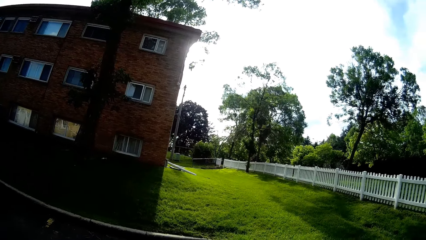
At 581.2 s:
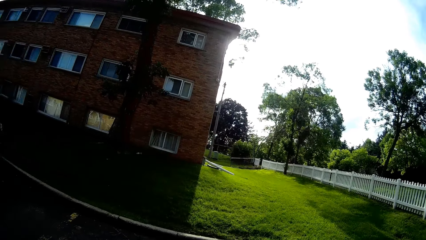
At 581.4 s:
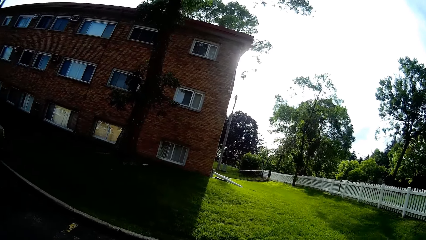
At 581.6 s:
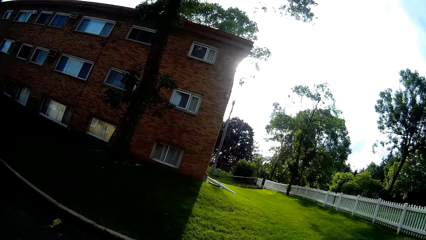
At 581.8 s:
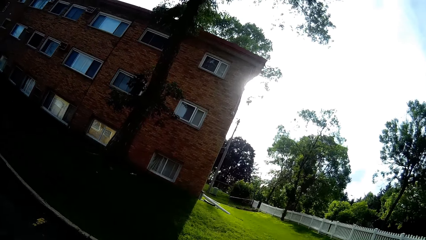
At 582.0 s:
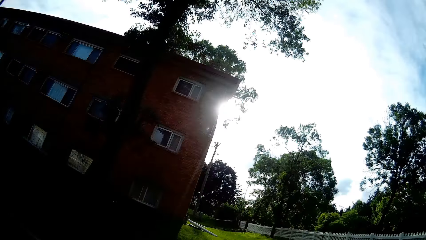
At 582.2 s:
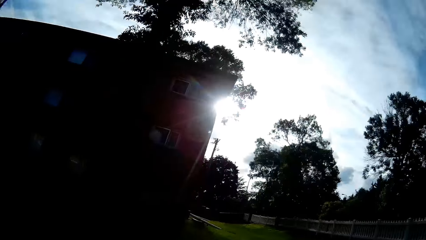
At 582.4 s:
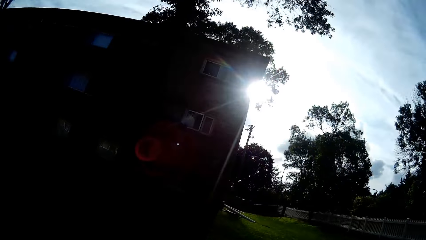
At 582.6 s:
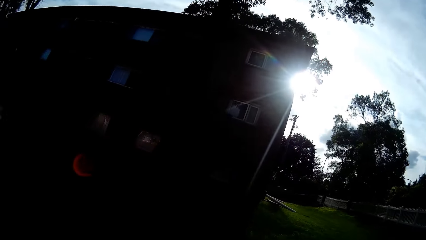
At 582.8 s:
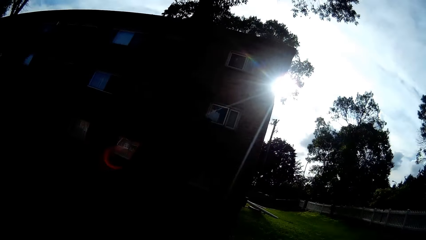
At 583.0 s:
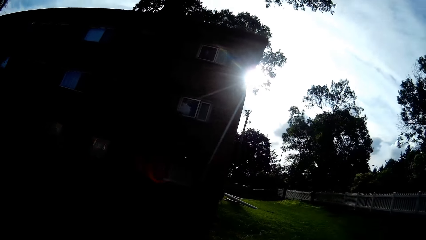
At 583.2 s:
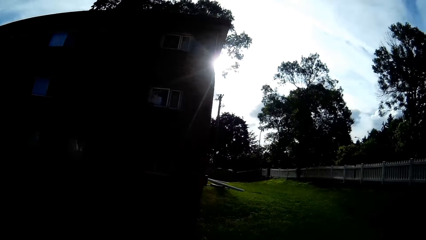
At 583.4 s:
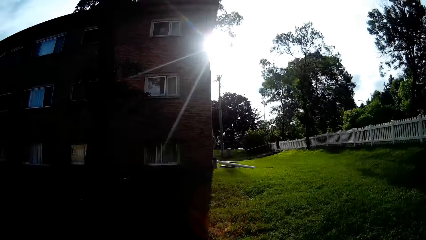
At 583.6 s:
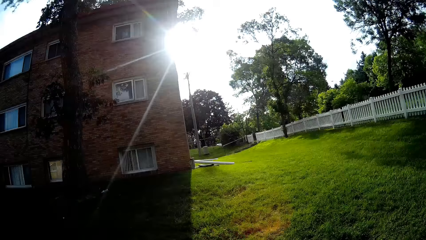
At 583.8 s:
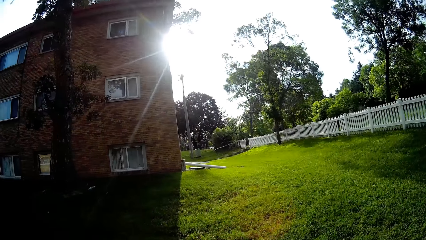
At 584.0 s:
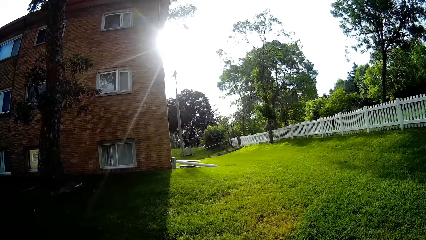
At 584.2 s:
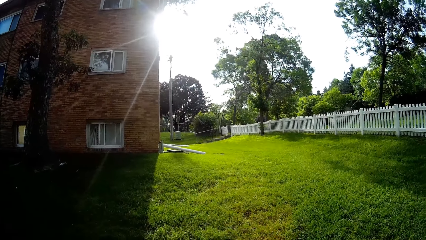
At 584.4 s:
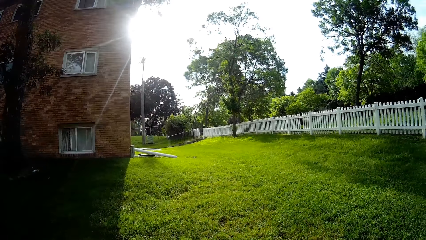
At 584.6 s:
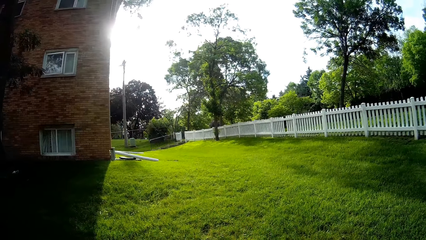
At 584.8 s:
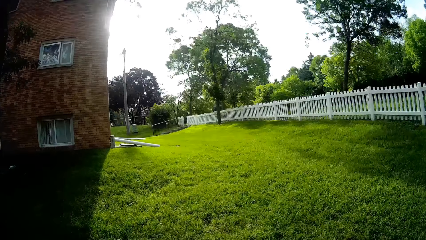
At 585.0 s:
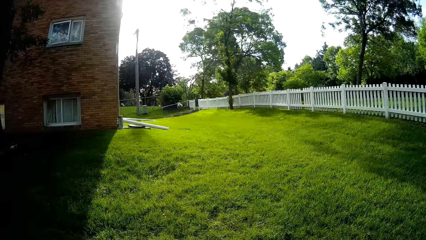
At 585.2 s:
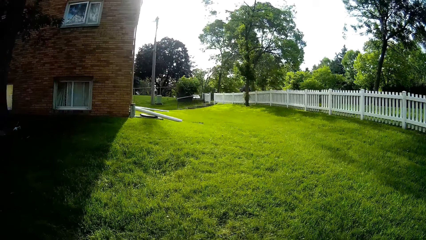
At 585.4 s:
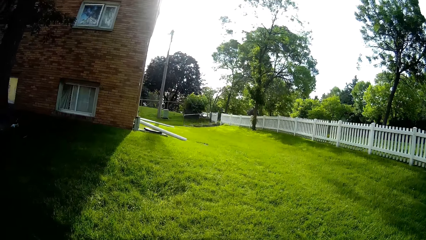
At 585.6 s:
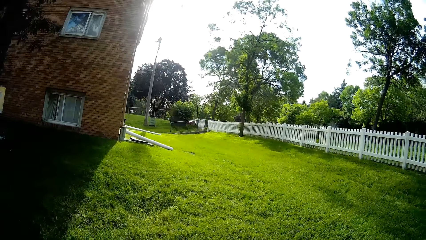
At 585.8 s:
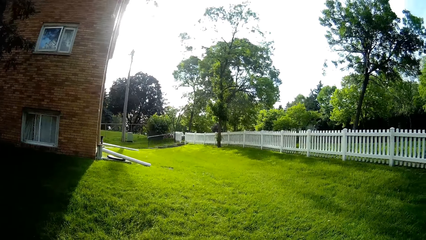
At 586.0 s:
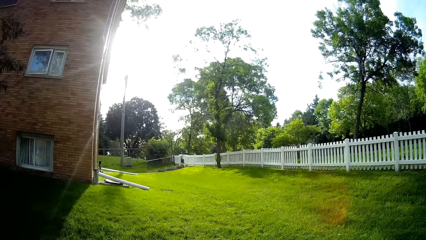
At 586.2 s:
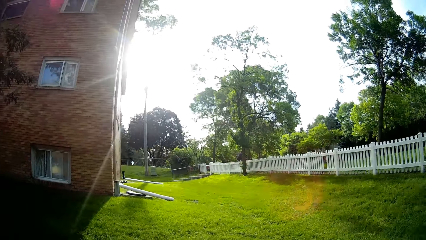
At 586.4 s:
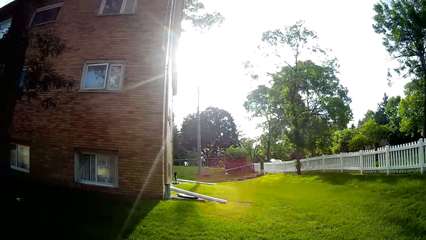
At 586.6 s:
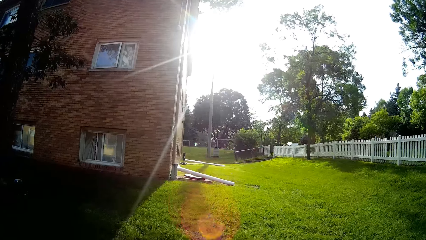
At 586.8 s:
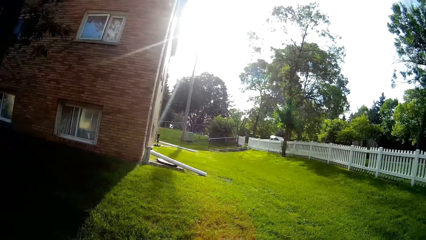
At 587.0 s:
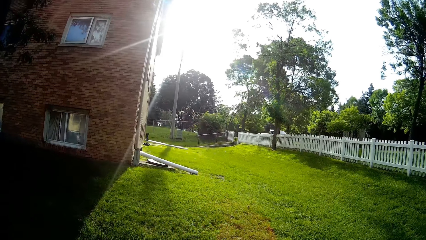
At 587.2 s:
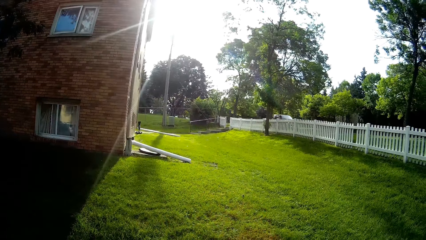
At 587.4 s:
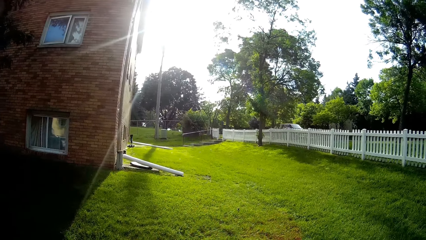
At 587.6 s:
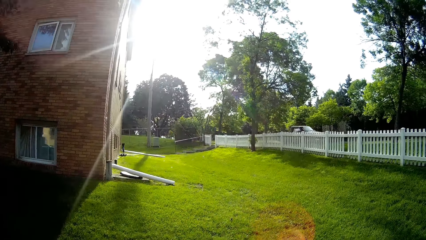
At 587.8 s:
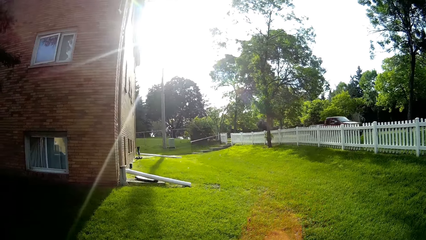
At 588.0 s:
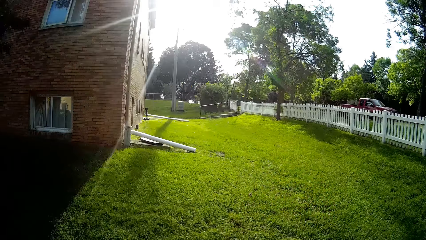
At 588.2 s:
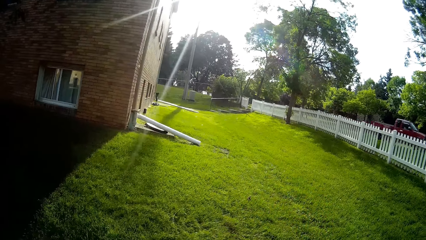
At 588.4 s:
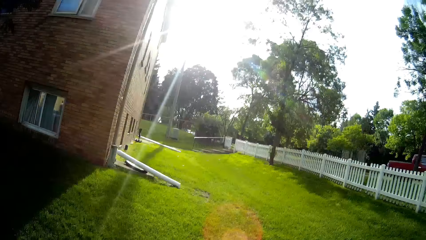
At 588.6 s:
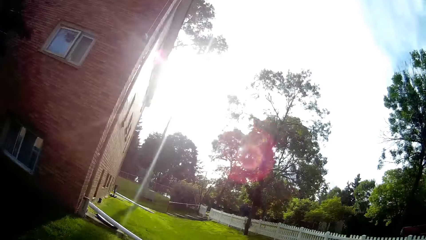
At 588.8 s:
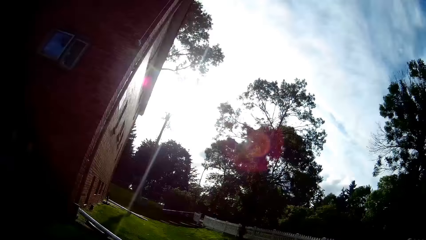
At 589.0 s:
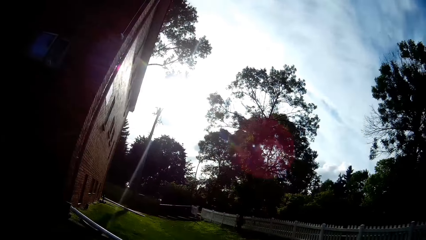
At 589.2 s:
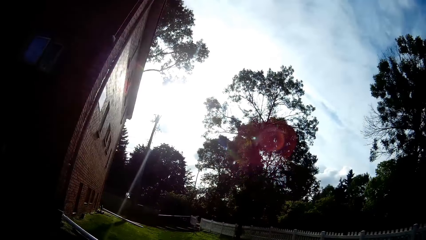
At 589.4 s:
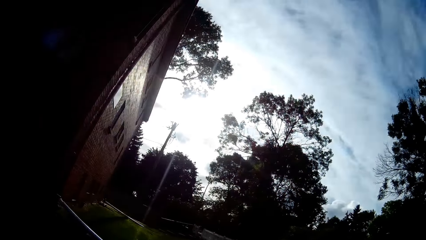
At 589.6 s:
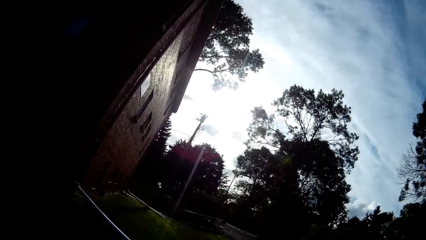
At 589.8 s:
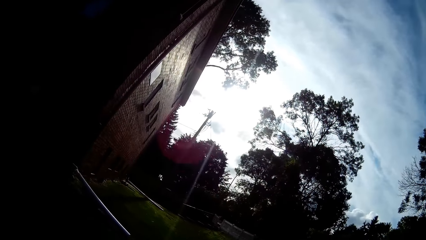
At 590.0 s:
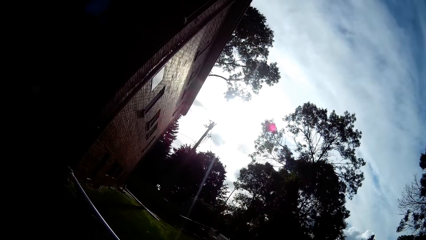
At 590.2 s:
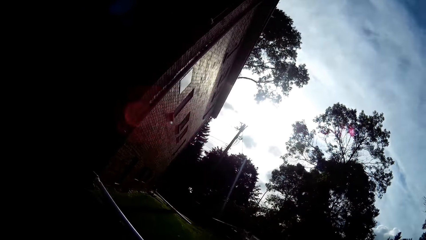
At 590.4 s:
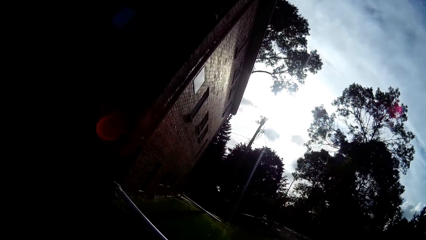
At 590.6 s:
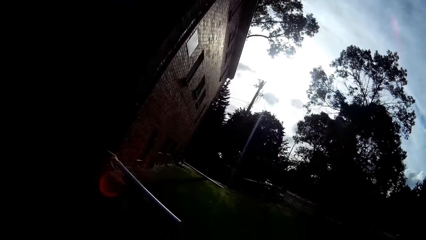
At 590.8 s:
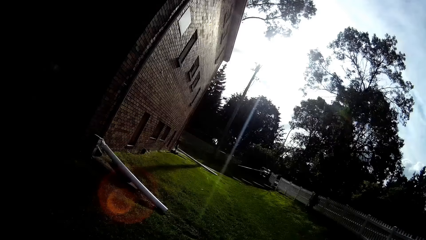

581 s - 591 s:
The camera wearer walks on the lawn.

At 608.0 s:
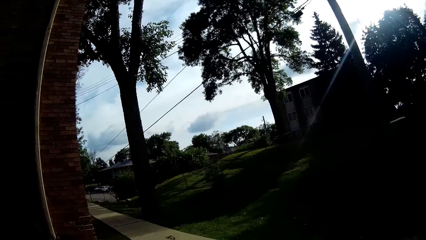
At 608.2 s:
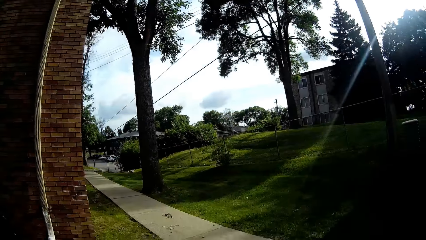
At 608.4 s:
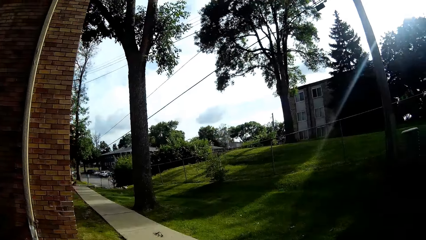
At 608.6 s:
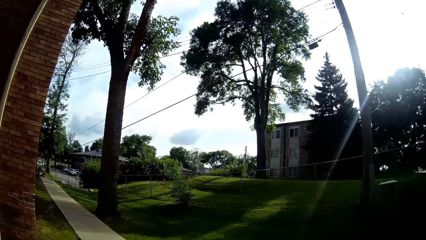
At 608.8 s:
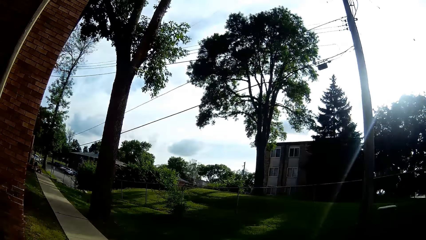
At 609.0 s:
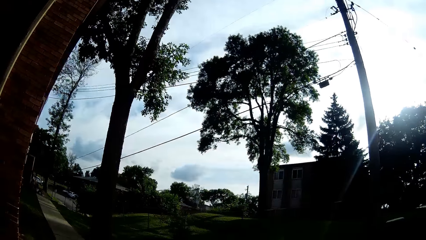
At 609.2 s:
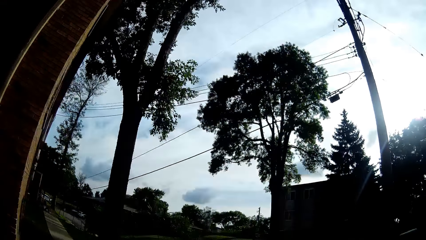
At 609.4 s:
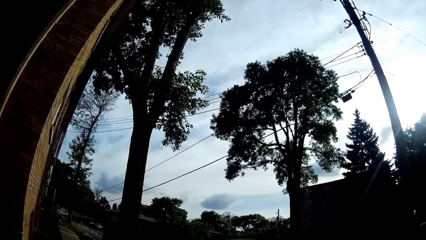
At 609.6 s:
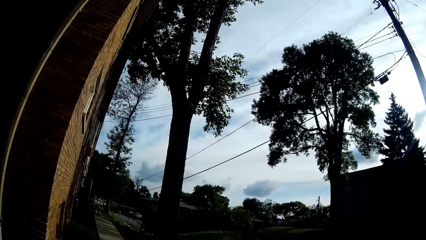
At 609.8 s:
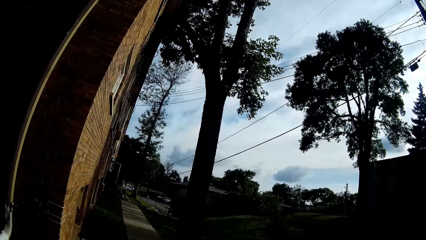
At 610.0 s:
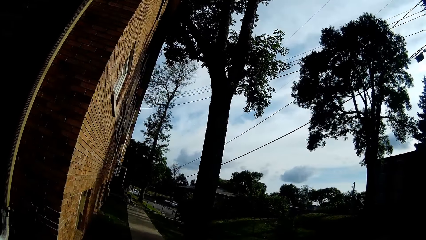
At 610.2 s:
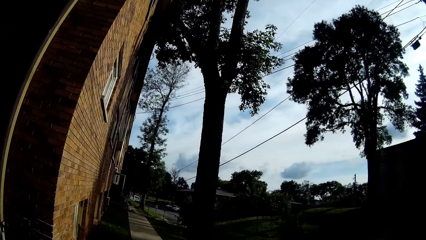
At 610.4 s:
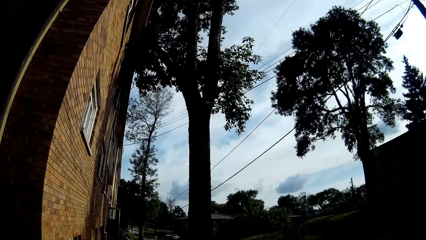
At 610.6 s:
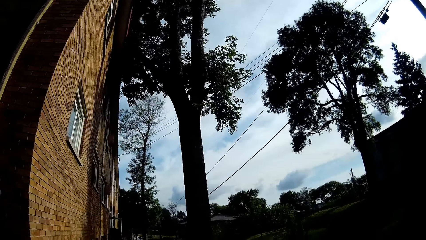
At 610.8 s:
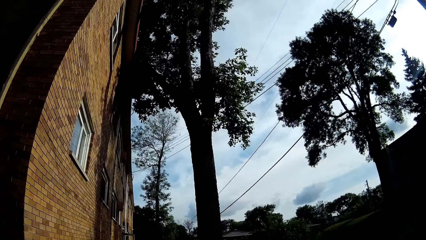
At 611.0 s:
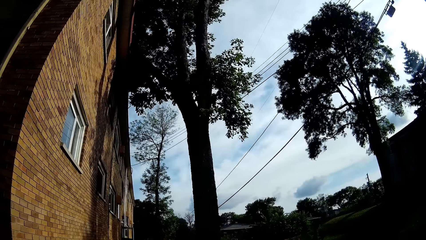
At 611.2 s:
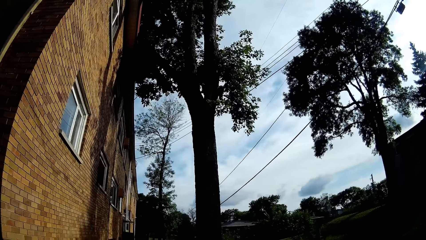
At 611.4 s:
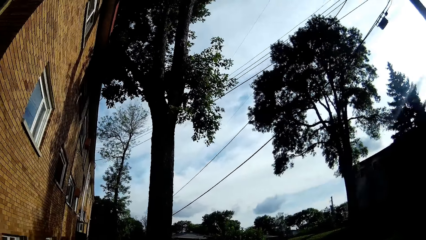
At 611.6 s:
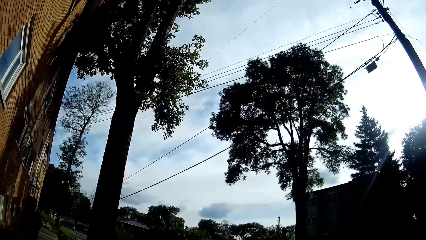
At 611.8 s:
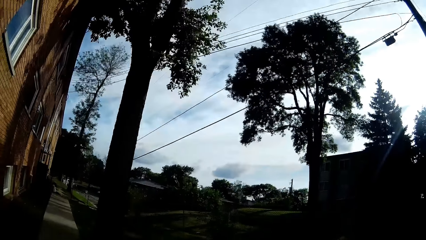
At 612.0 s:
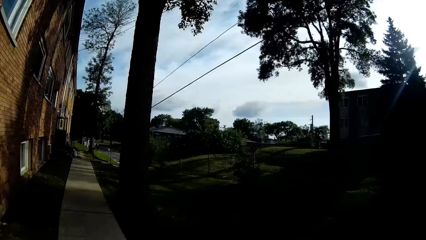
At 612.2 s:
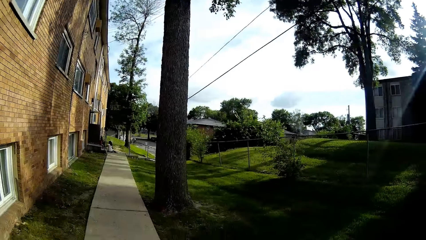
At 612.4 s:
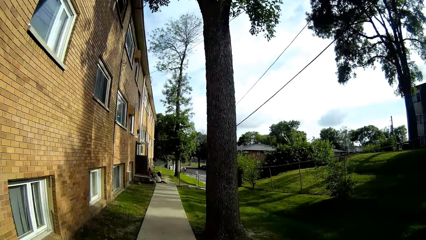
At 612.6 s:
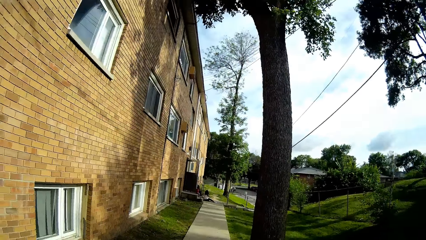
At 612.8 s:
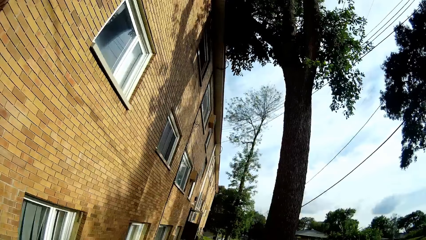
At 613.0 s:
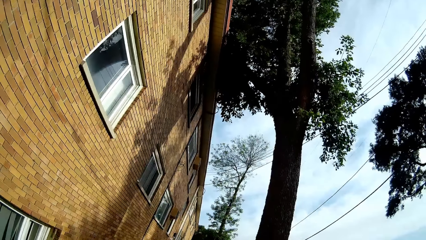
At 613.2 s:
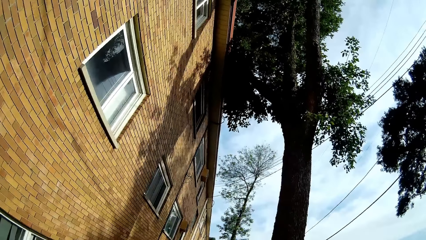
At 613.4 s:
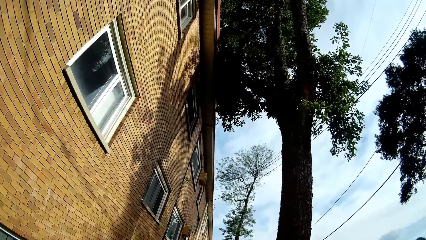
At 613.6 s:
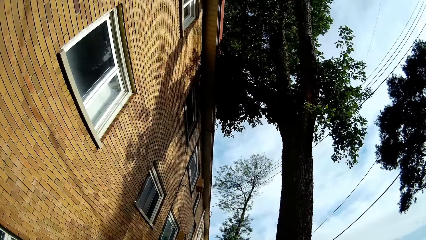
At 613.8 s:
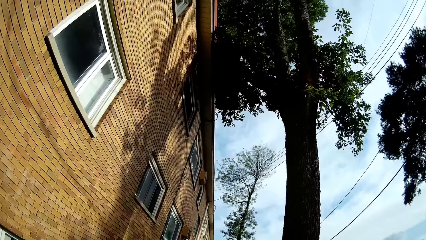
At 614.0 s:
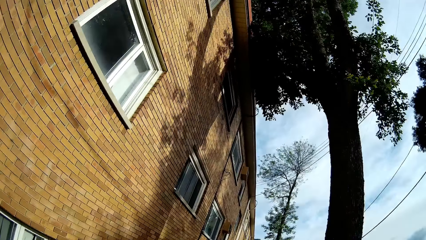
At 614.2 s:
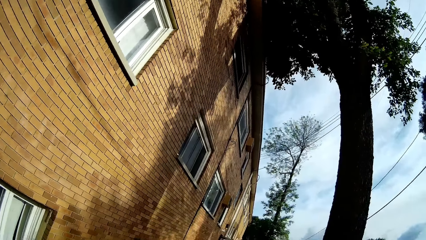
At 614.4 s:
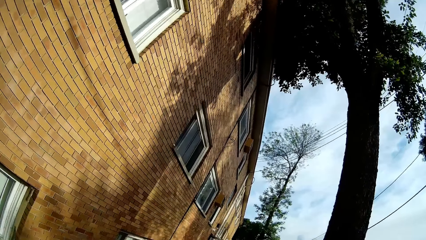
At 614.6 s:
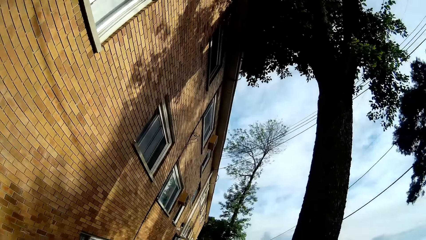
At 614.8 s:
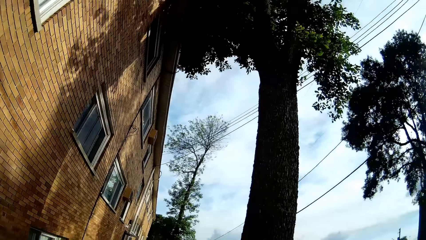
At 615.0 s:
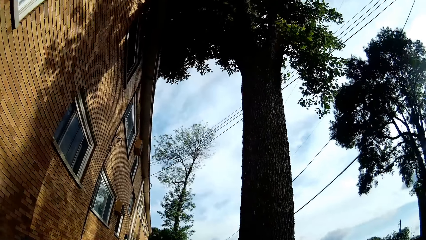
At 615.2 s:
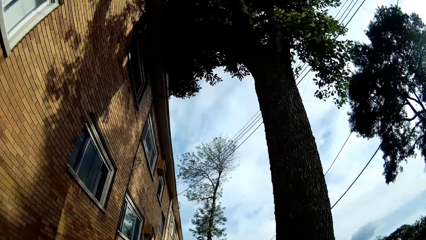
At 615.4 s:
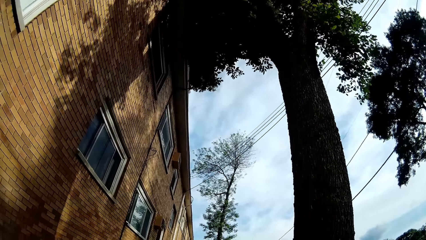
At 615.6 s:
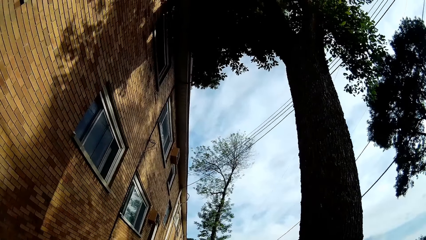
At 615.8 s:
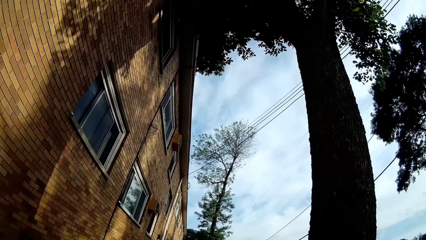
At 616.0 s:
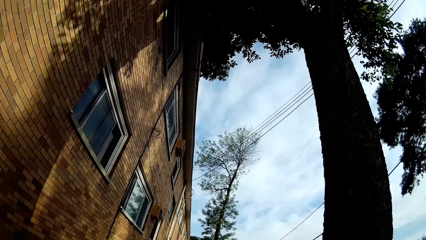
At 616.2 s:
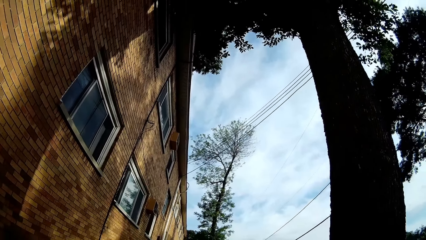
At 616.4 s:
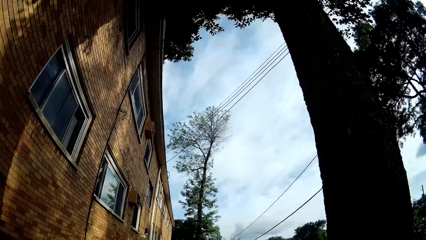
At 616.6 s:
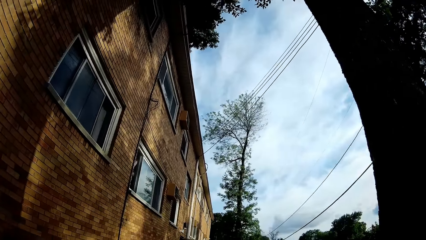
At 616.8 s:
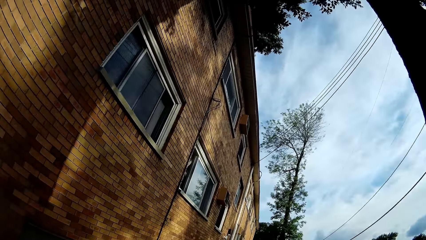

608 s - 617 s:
The camera wearer walks towards a baby and a girl. They look at the windows.
